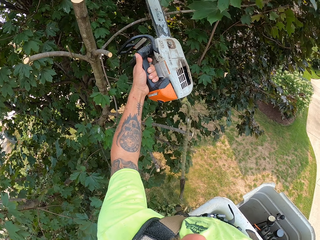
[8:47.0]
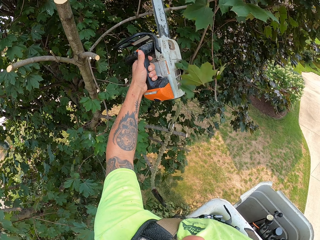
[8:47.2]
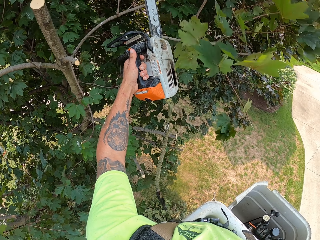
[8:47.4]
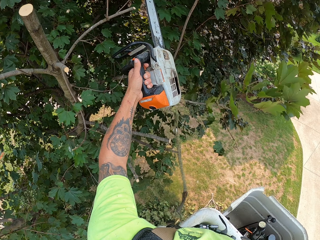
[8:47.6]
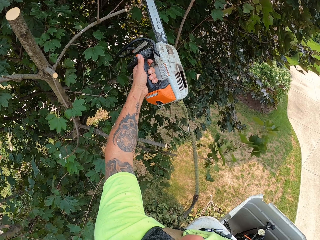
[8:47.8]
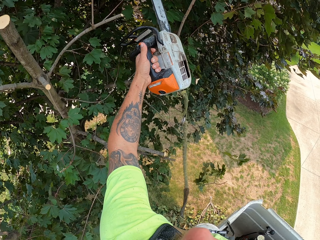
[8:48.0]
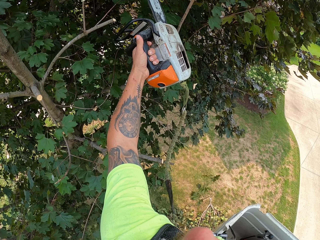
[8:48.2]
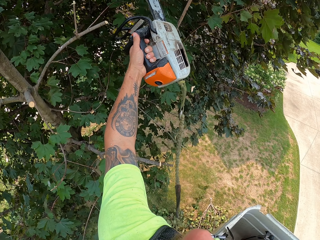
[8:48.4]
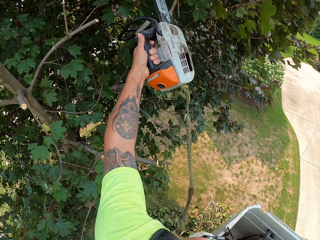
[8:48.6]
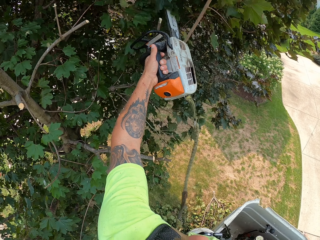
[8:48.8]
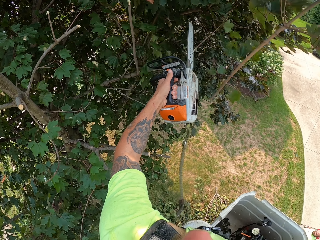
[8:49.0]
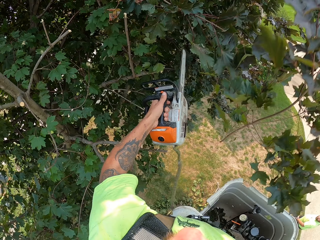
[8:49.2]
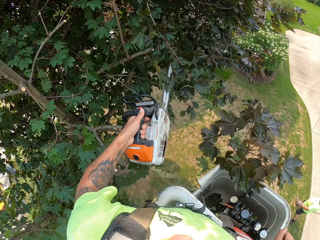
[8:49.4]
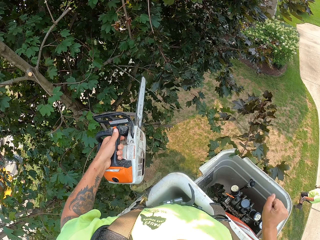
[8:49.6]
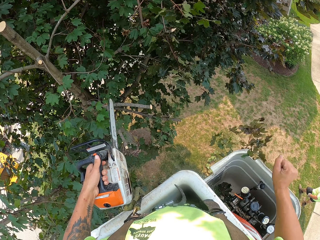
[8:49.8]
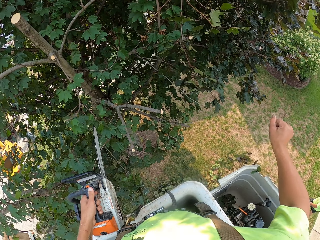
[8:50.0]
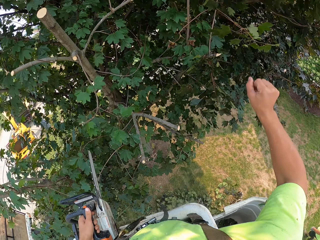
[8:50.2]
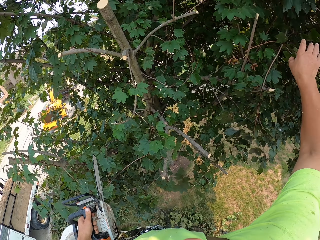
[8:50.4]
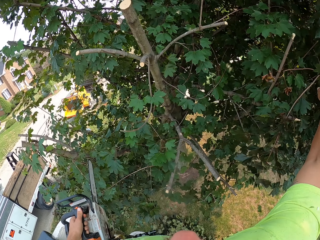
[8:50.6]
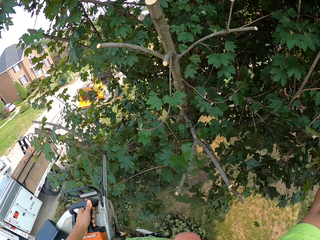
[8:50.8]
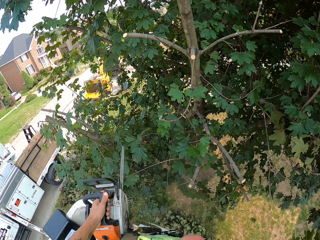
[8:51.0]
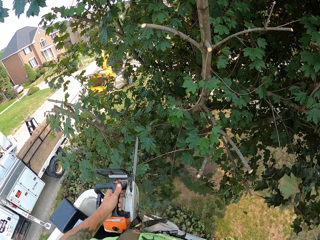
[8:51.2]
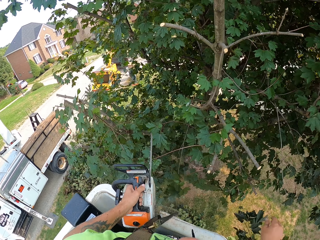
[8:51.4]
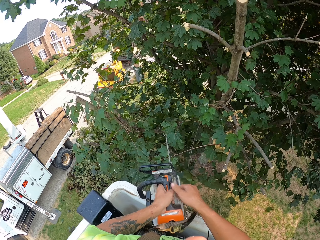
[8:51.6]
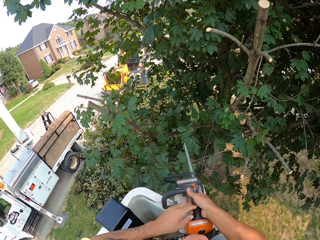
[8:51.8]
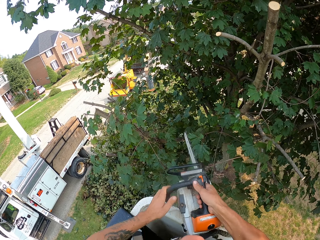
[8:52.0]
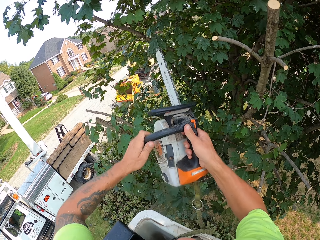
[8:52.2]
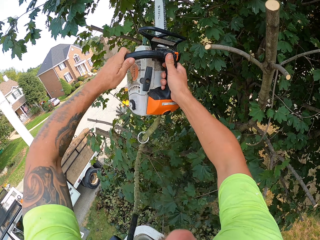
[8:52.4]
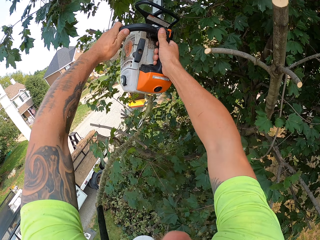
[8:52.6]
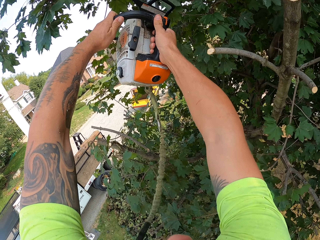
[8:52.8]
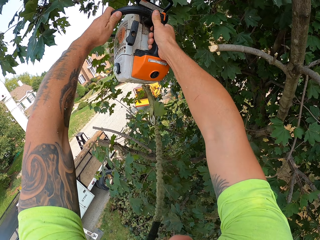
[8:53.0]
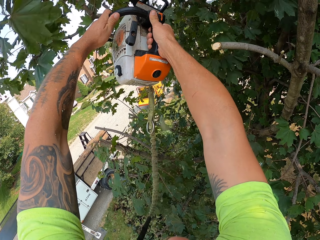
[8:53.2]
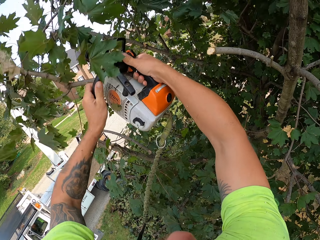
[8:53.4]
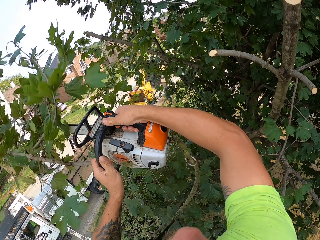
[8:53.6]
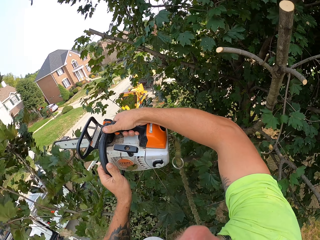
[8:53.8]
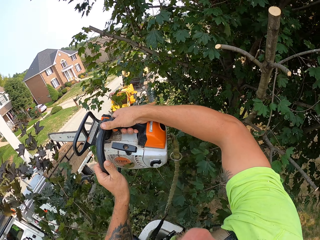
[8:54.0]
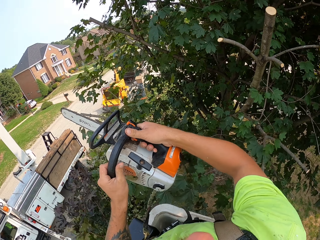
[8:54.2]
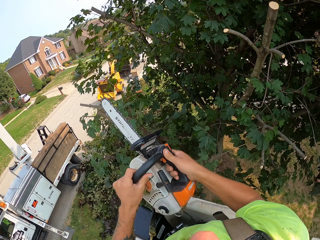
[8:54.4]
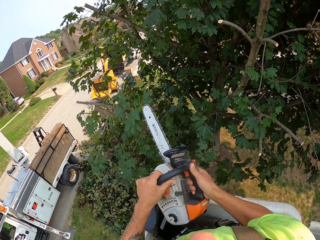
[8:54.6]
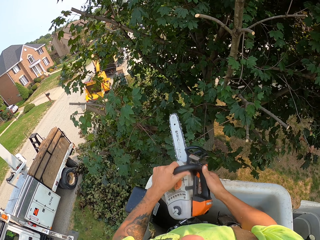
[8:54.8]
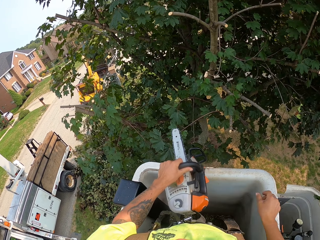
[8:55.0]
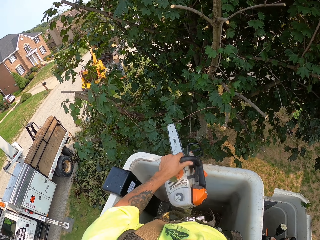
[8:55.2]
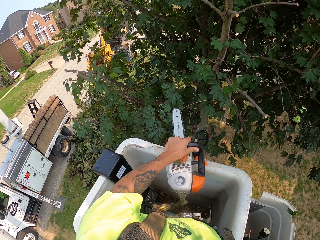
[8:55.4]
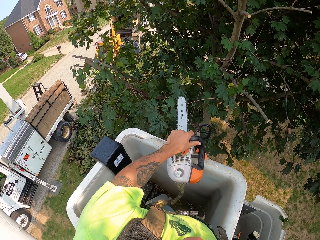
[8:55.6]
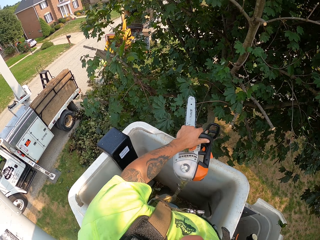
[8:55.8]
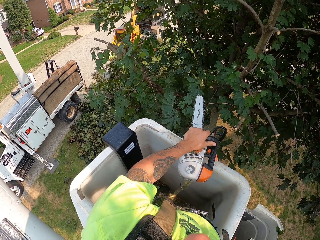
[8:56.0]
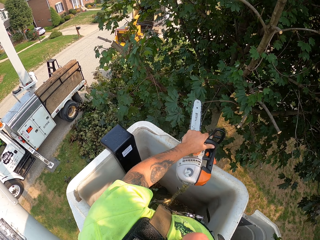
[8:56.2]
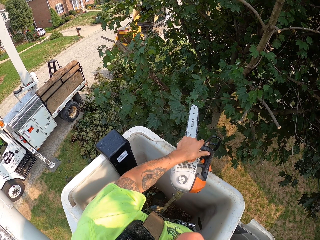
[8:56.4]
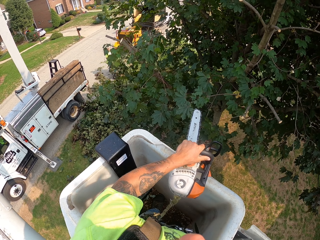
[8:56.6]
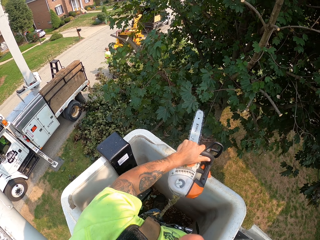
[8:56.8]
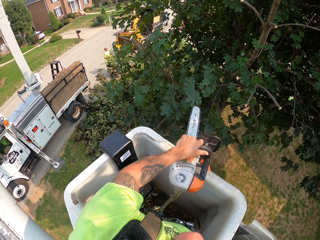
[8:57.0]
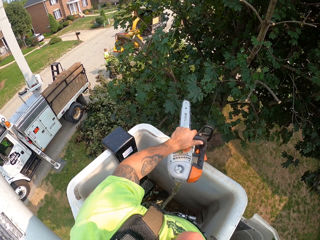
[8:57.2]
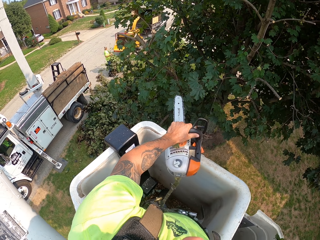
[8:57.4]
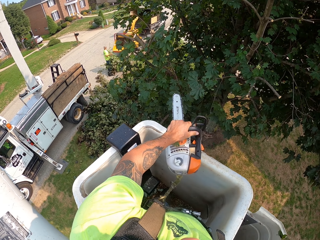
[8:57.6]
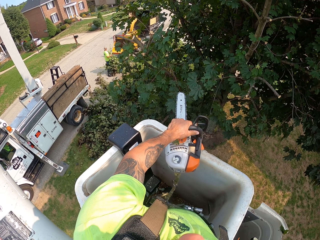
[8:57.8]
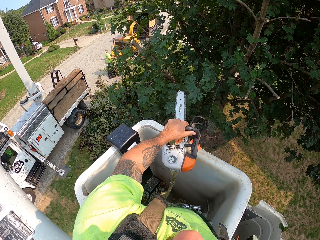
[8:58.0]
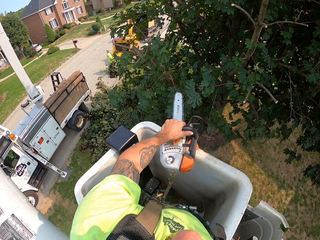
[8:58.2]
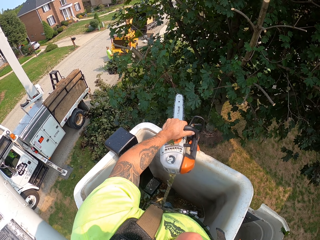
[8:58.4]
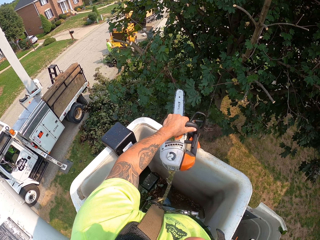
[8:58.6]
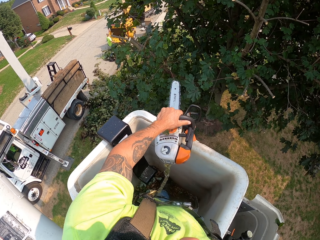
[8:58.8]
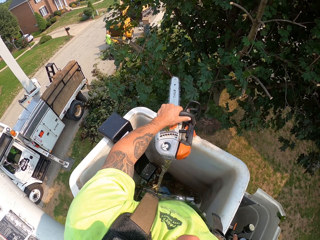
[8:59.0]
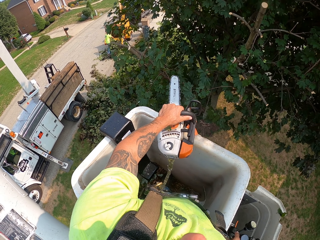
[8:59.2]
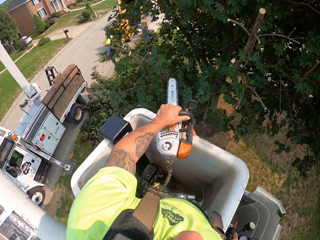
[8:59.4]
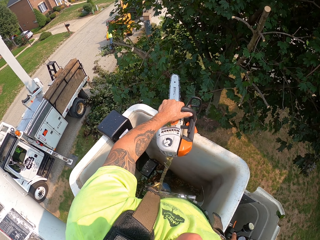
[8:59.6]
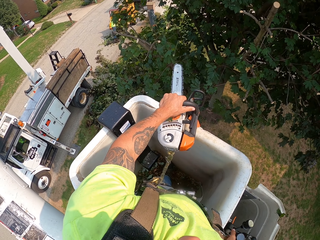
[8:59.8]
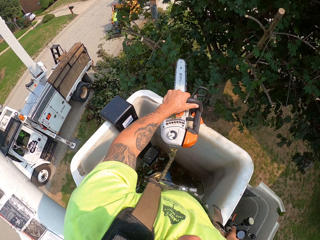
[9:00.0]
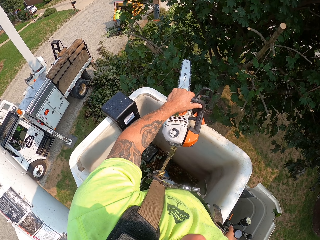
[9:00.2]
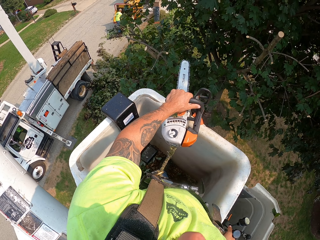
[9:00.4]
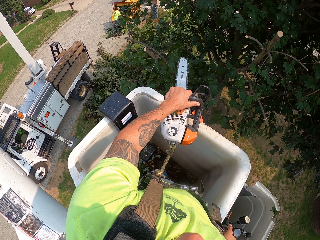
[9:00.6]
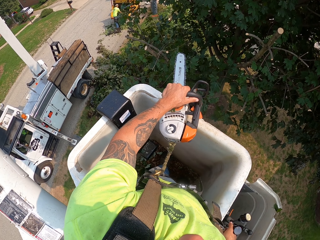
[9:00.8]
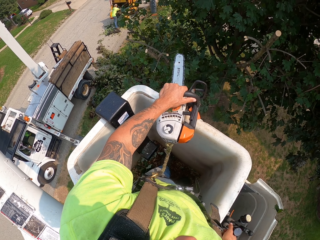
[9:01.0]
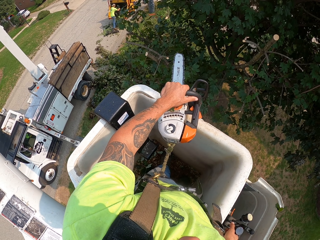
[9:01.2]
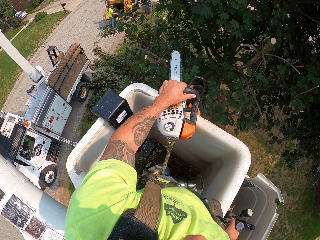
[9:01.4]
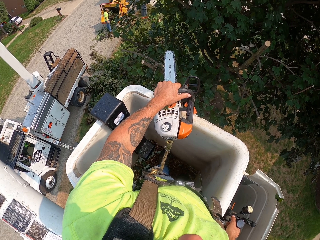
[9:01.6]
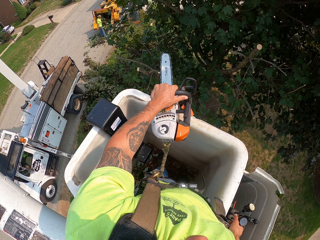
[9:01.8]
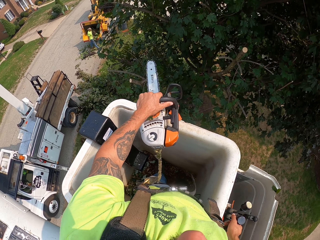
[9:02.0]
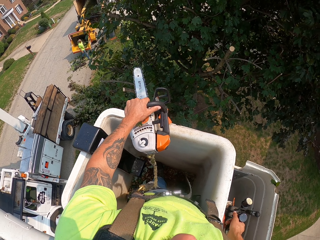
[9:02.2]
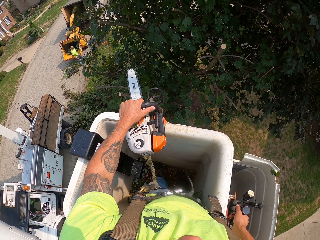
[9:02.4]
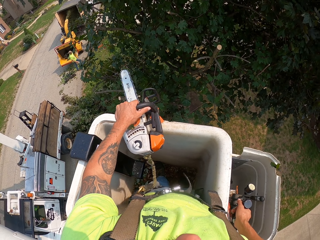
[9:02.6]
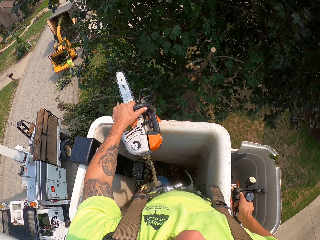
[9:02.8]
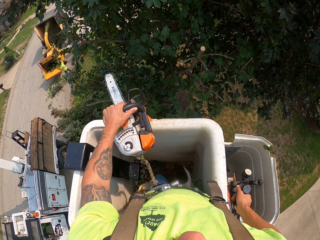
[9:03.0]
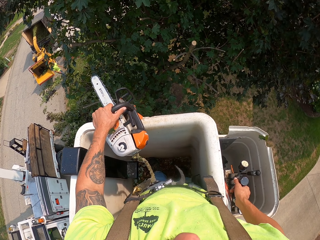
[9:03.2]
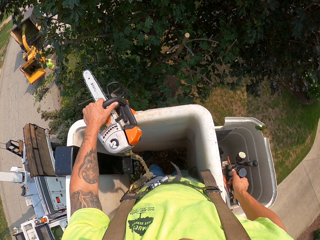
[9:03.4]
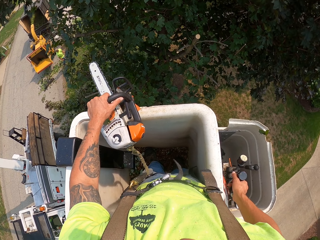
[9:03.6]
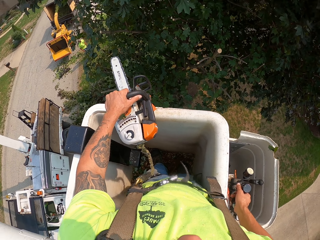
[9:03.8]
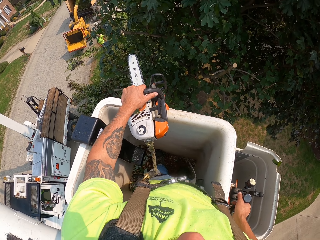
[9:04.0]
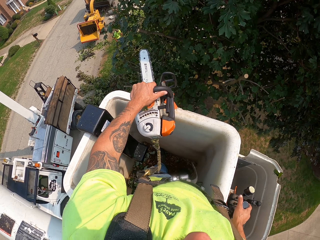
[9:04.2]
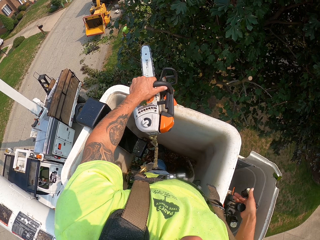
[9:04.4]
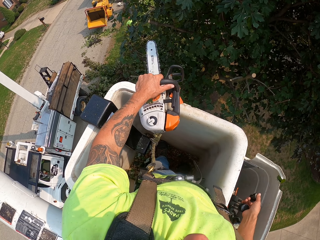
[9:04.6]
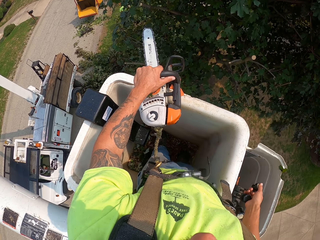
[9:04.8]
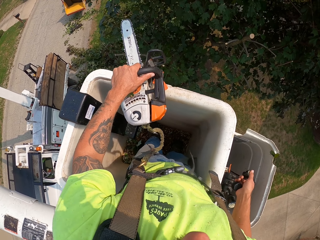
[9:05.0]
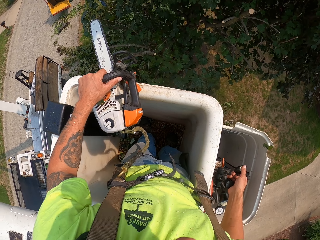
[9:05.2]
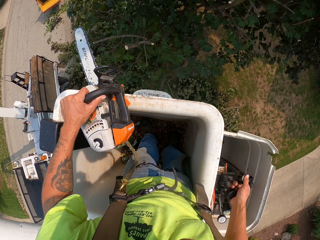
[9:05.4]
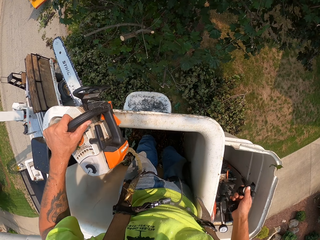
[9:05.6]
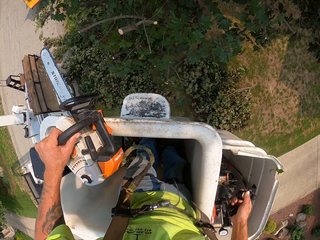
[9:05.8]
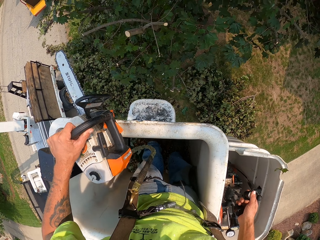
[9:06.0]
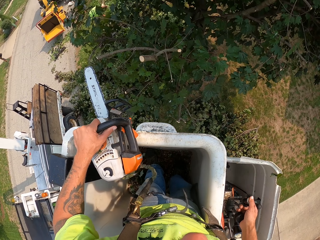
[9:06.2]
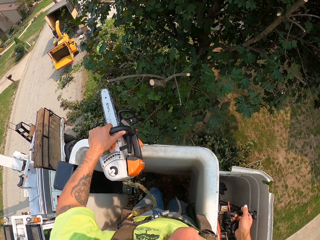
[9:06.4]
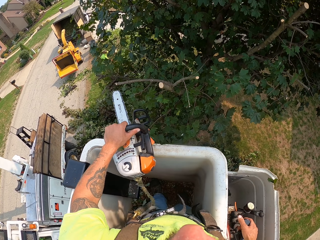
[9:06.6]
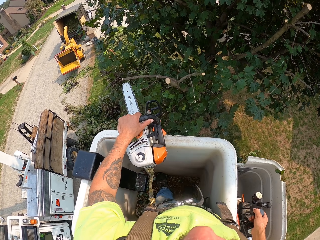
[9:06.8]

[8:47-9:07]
The camera wearer cuts a tree branch on the tree with the chainsaw in his left hand. He cuts the tree branch again. He removes the tree branch from the tree with his right hand. He throws the tree branch on the ground with his right hand. He holds the chainsaw with both hands and passes the chainsaw to the right hand. He cuts a tree branch on the tree with the chainsaw in his left hand. He holds the chainsaw with his left hand. He operates the boom. He moves the cherry picker with the control lever in his right hand.

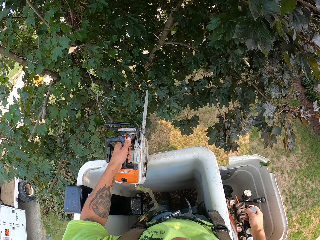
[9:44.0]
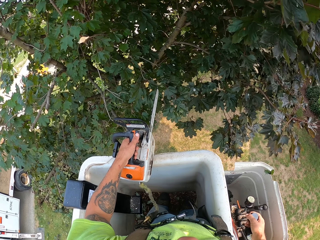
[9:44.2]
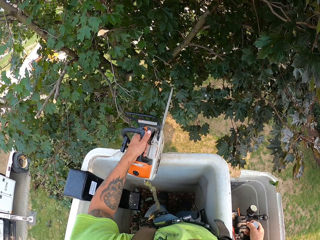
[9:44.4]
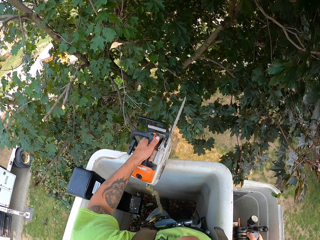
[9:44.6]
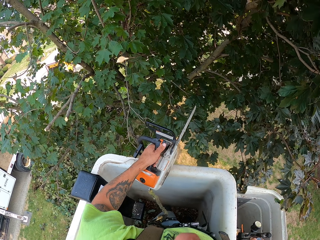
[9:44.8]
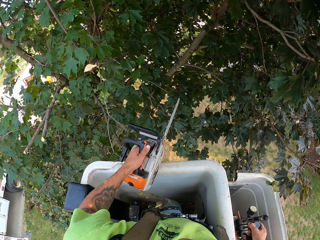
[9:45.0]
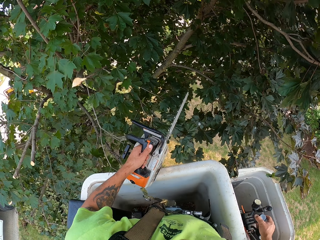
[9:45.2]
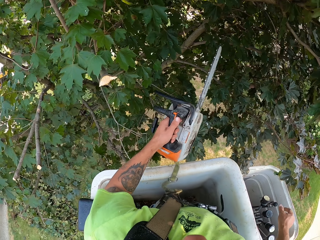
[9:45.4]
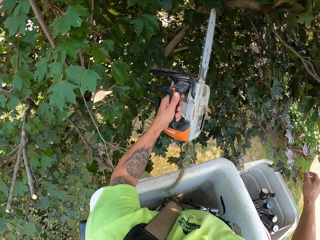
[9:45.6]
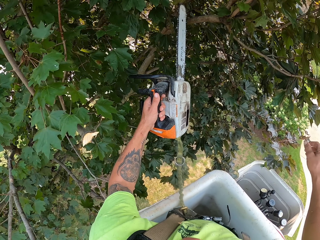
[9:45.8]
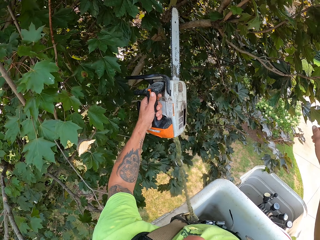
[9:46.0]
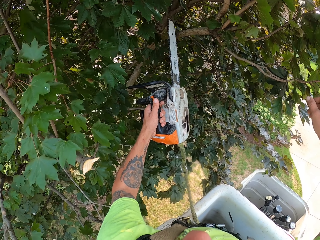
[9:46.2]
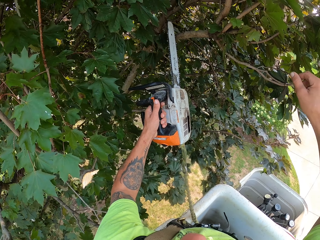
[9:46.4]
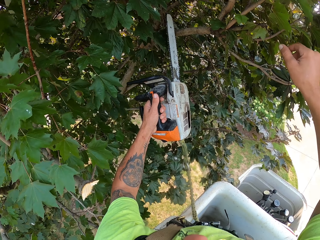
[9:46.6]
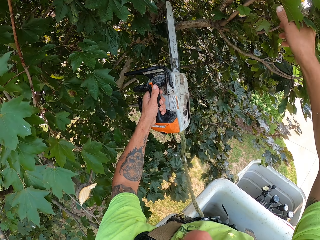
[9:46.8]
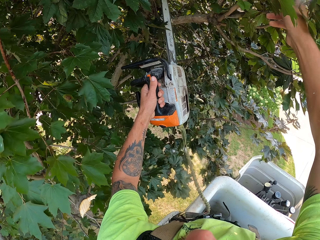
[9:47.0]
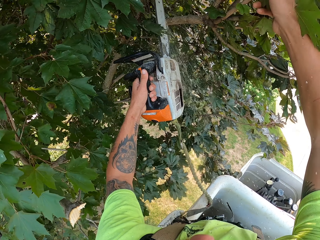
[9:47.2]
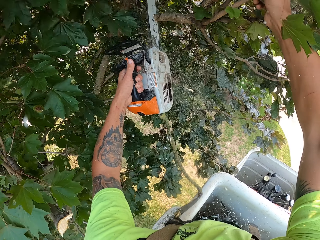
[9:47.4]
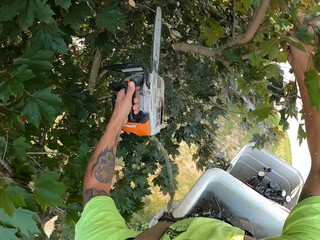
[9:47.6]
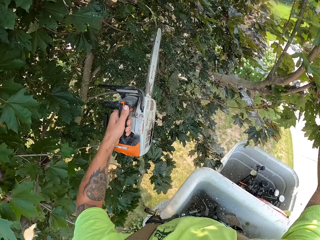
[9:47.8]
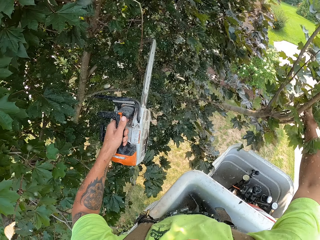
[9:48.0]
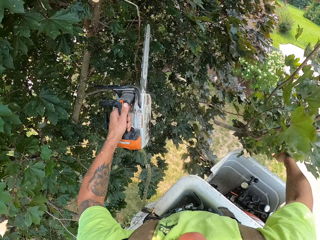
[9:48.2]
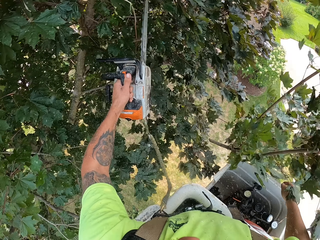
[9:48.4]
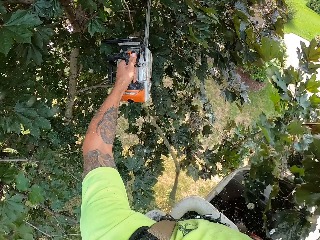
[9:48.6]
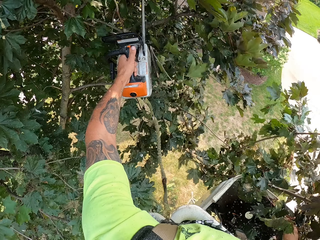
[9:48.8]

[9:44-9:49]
The camera wearer cuts a branch of the tree with the chainsaw in his left hand. He holds the branches of the tree with his right hand. He throws the branch of the tree to the ground with his right hand.
